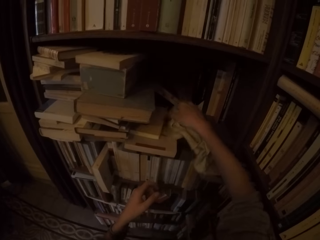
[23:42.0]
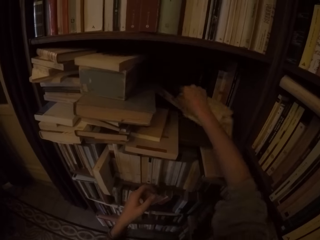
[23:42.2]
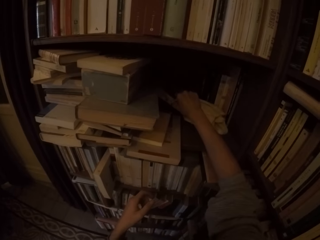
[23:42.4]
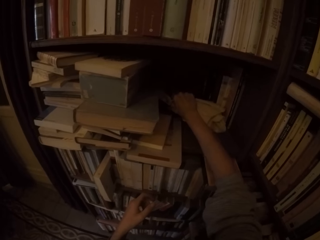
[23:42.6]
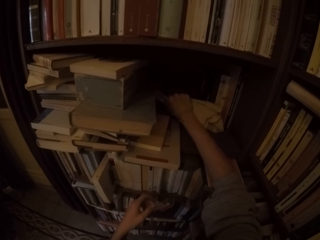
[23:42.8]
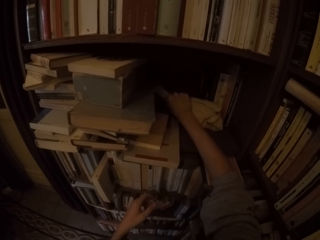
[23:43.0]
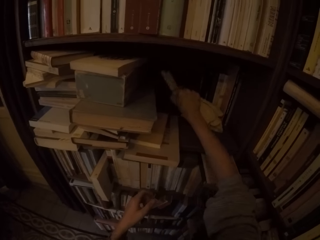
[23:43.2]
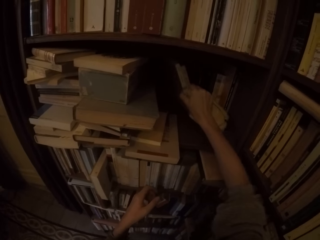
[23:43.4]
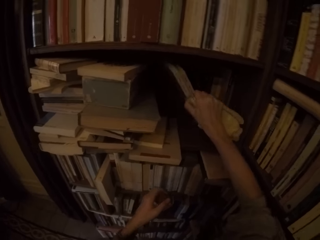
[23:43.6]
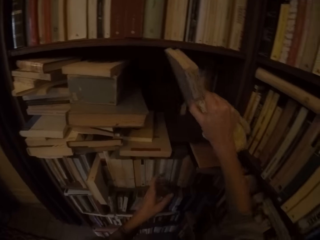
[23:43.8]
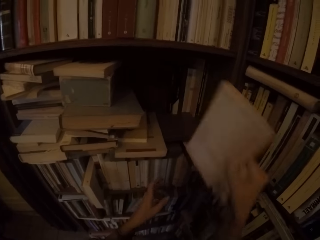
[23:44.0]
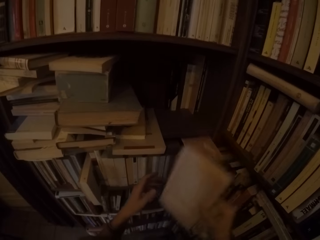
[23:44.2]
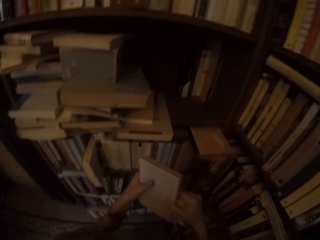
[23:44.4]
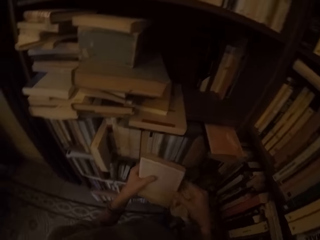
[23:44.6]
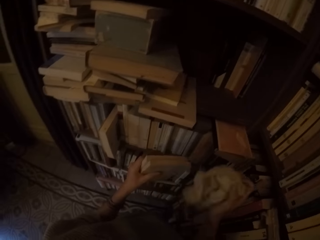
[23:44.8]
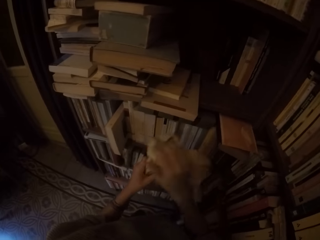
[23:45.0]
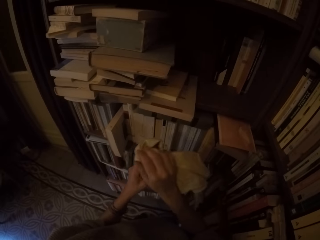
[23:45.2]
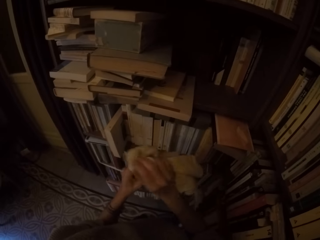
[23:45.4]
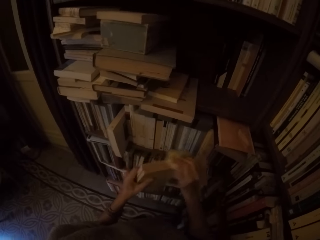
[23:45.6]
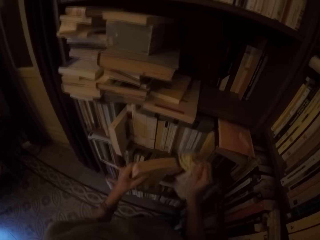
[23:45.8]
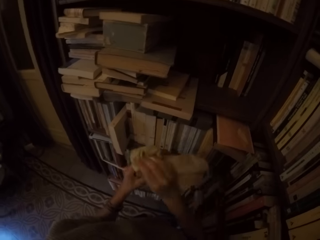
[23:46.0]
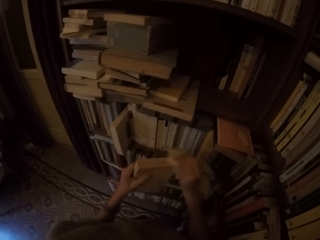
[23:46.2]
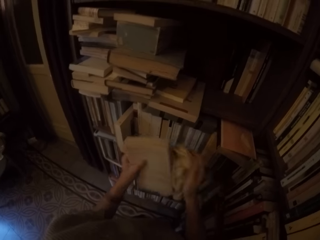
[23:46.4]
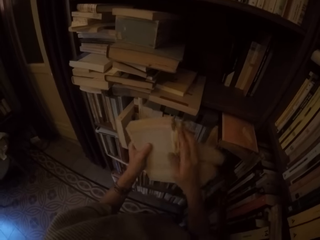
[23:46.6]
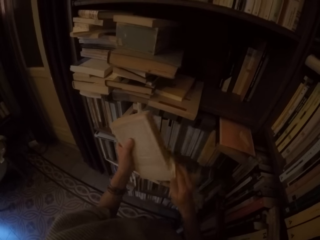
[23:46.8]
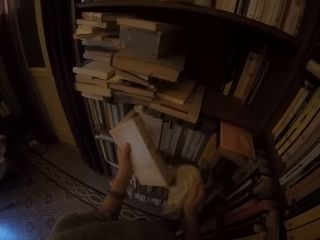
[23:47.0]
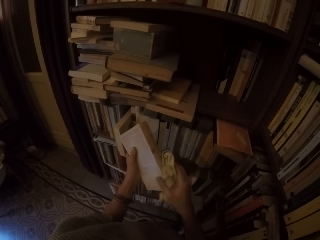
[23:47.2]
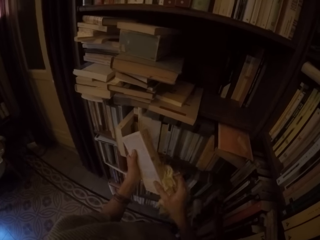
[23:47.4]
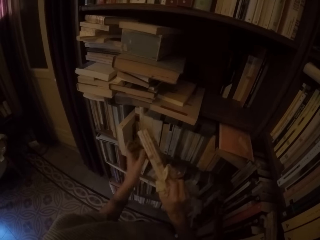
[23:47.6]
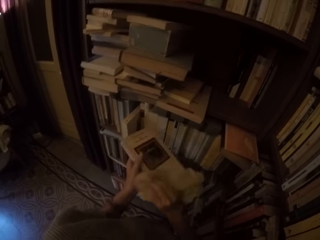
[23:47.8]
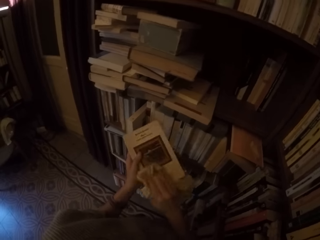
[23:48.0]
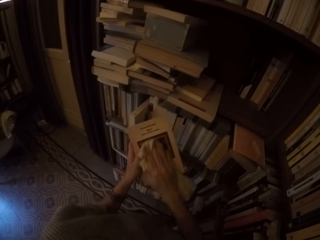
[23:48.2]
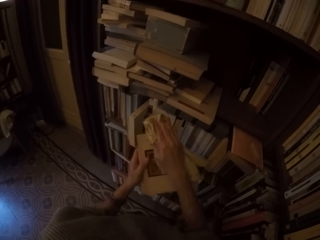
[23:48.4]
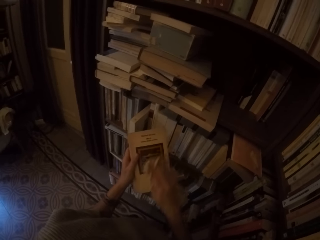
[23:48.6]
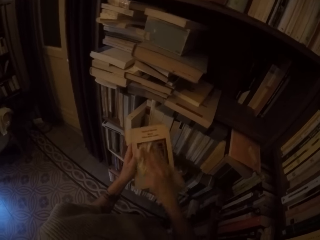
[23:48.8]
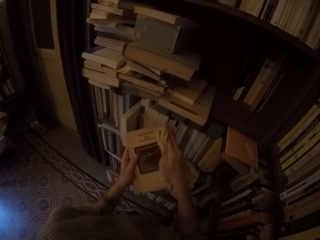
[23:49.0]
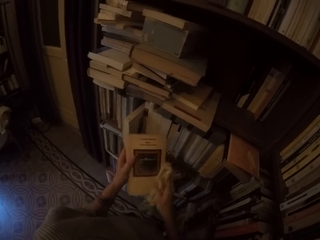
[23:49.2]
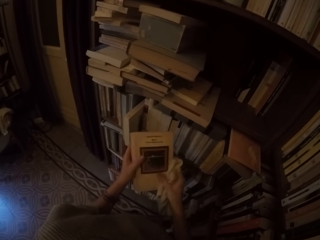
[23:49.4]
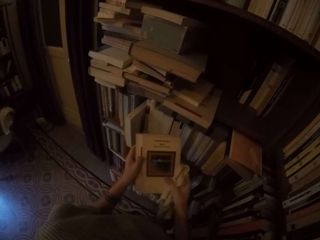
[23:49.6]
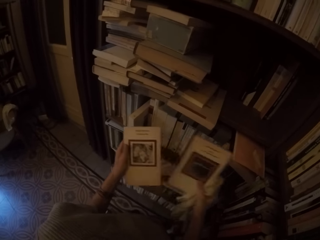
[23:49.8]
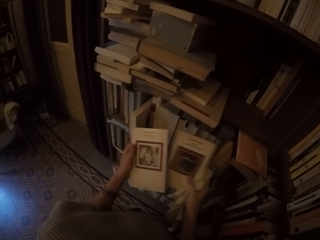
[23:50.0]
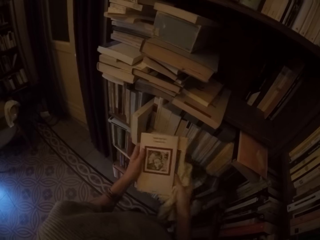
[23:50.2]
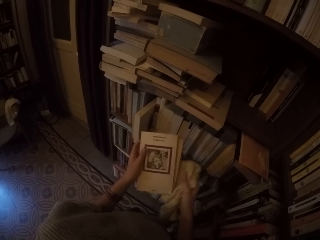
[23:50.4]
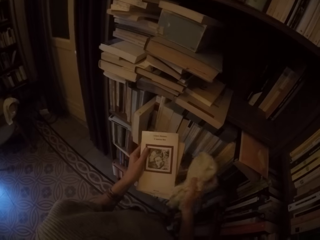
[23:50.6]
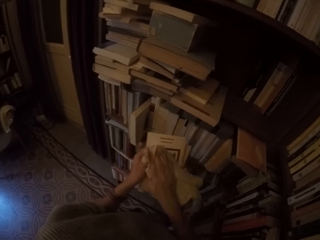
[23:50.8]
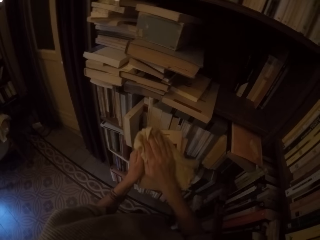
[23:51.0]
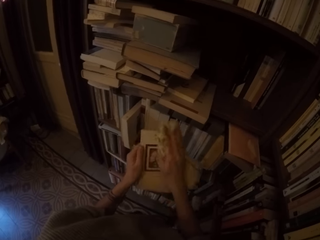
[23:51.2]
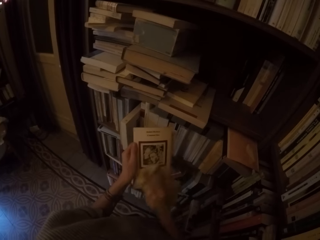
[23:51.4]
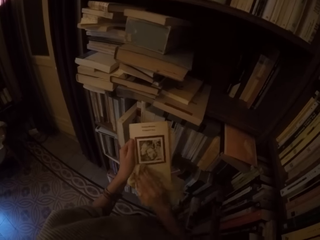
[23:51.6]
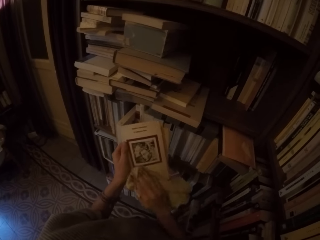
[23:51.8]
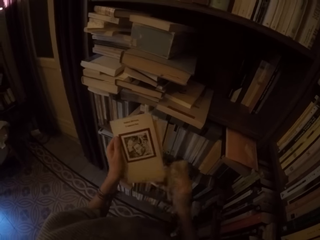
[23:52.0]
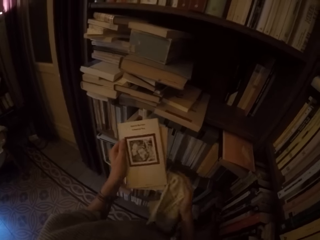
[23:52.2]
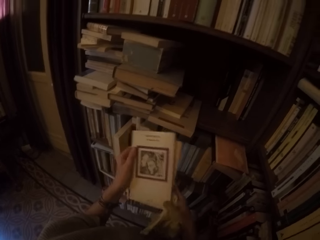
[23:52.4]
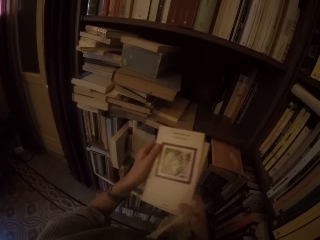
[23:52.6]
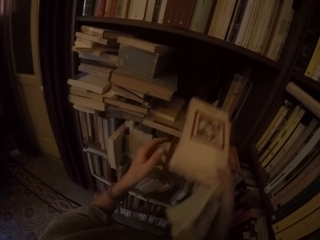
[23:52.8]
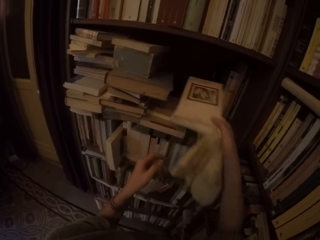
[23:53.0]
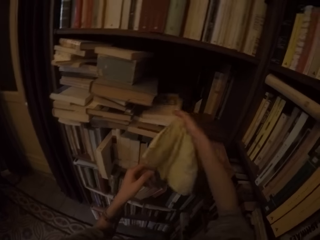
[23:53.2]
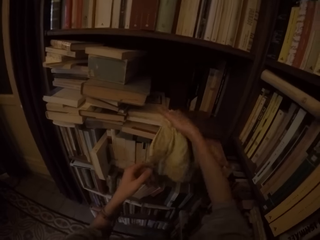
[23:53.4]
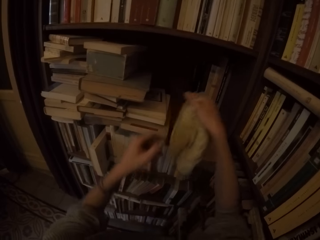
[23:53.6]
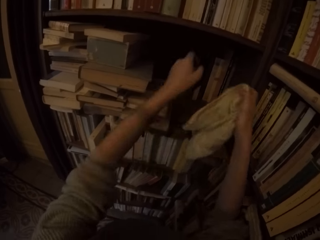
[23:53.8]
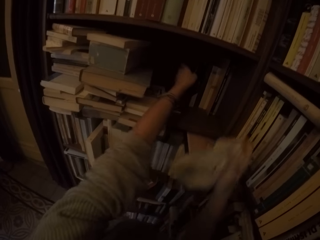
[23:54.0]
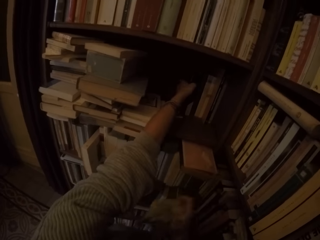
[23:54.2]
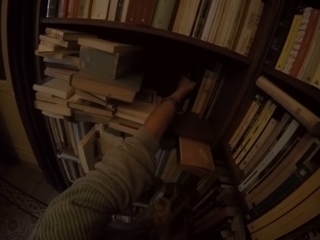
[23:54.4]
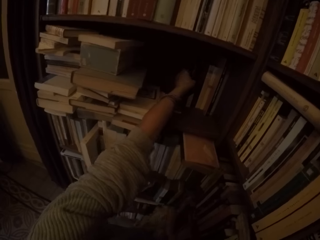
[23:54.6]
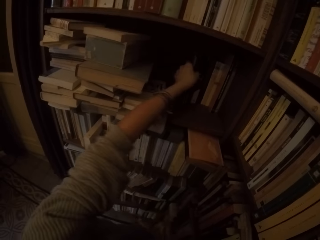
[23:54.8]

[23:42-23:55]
The camera wearer puts the book on the shelf with his right hand. He picks two books from the shelf with his right hand. He passes the books to his left hand. He wipes the books with the towel in his right hand. He puts the books on the shelf with his right hand.

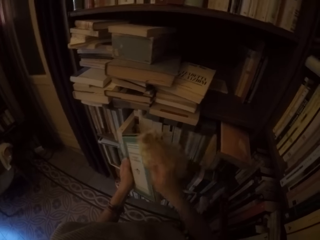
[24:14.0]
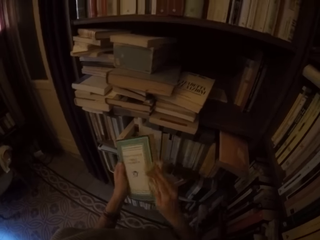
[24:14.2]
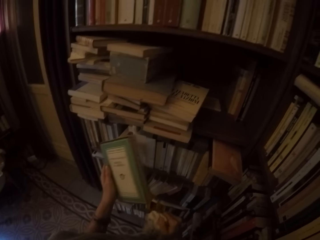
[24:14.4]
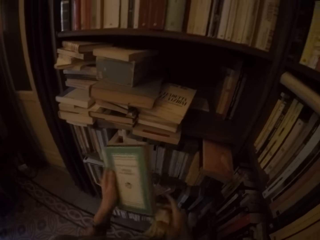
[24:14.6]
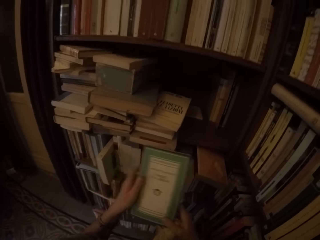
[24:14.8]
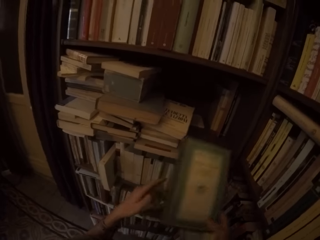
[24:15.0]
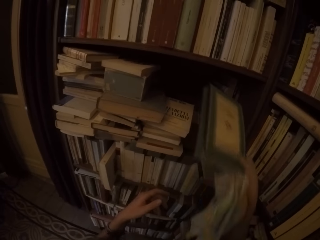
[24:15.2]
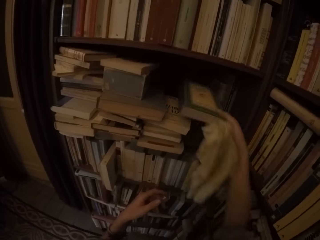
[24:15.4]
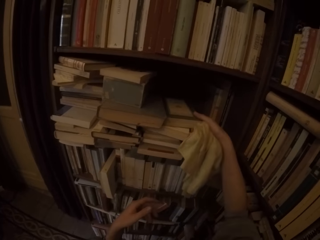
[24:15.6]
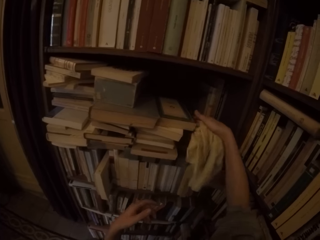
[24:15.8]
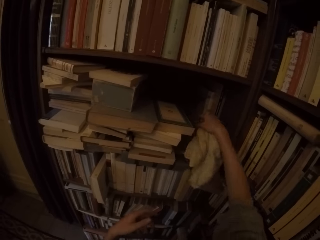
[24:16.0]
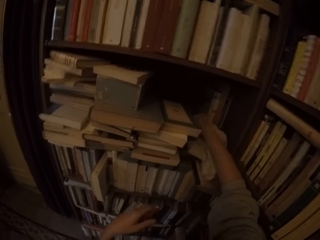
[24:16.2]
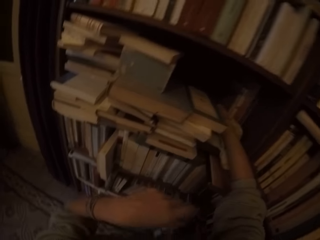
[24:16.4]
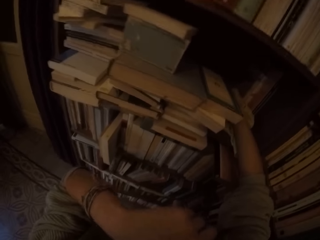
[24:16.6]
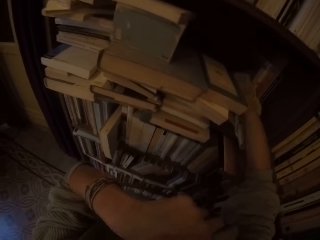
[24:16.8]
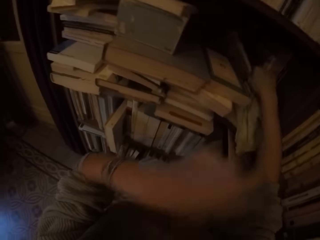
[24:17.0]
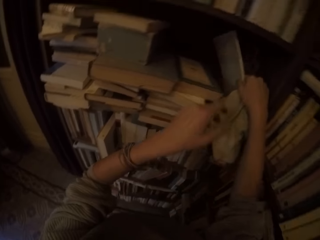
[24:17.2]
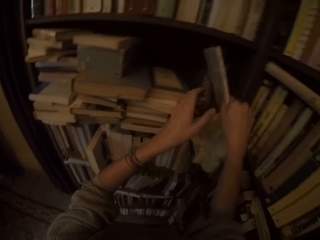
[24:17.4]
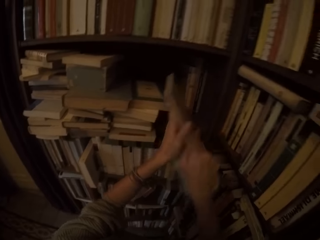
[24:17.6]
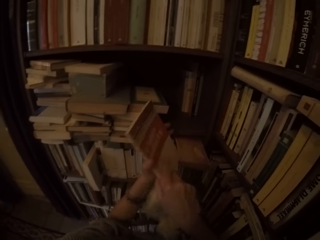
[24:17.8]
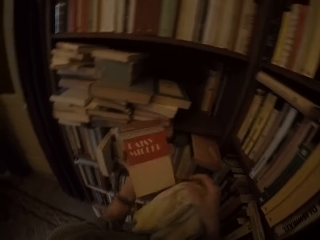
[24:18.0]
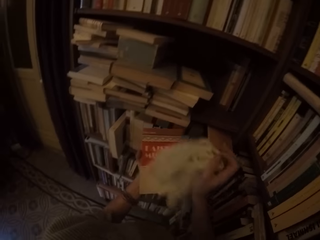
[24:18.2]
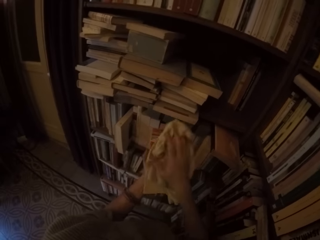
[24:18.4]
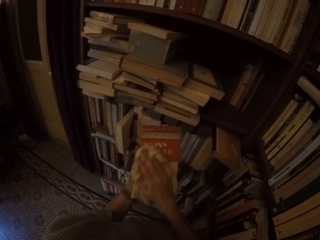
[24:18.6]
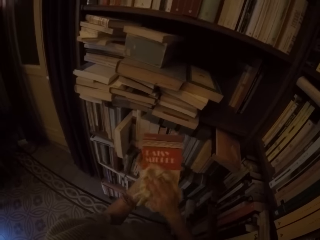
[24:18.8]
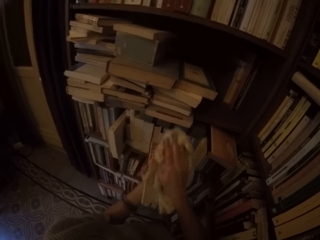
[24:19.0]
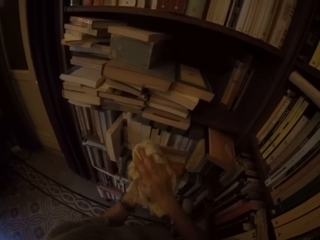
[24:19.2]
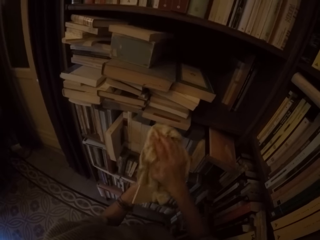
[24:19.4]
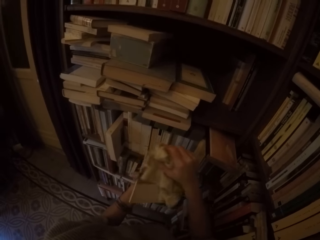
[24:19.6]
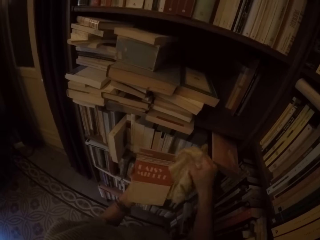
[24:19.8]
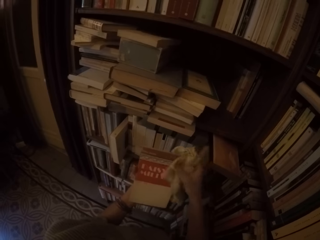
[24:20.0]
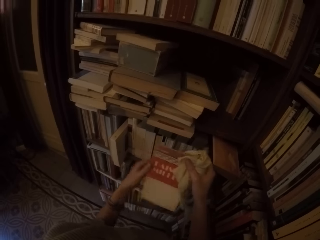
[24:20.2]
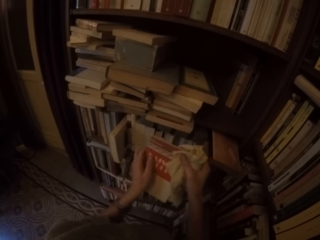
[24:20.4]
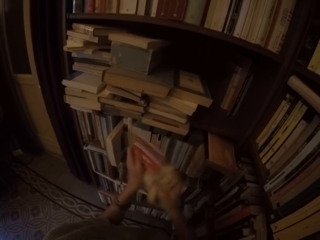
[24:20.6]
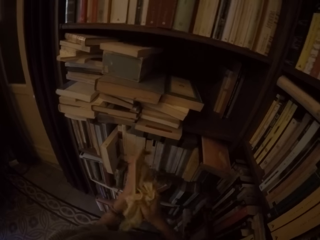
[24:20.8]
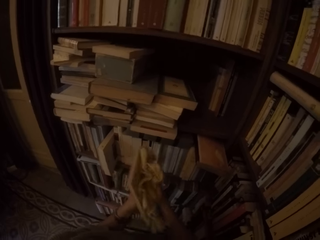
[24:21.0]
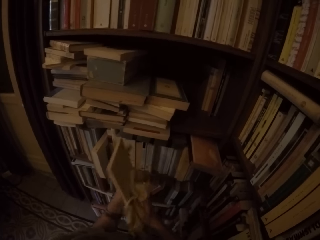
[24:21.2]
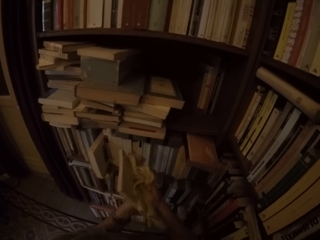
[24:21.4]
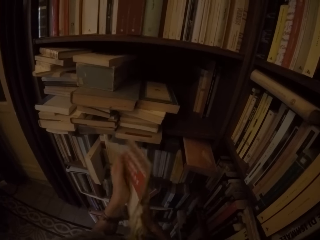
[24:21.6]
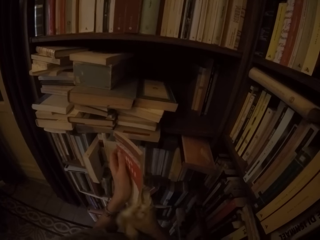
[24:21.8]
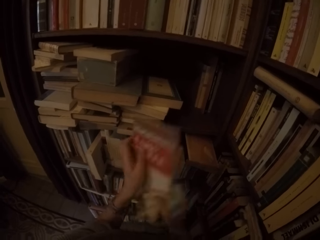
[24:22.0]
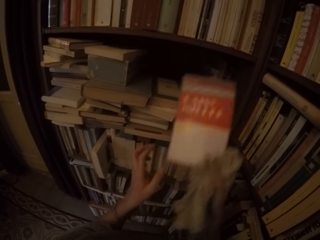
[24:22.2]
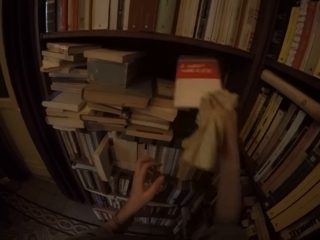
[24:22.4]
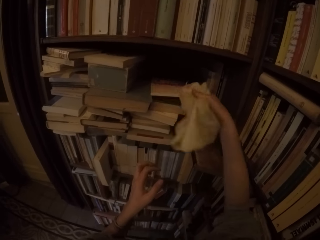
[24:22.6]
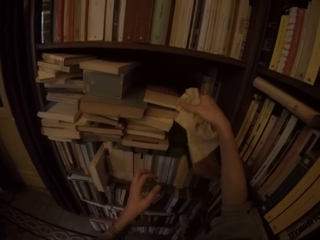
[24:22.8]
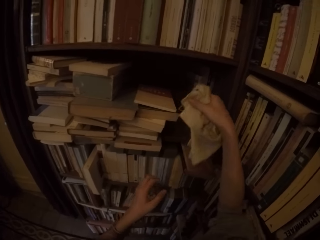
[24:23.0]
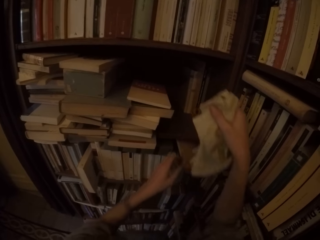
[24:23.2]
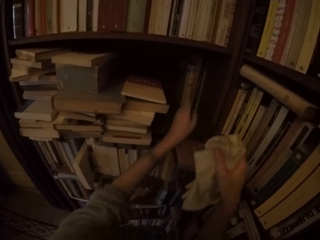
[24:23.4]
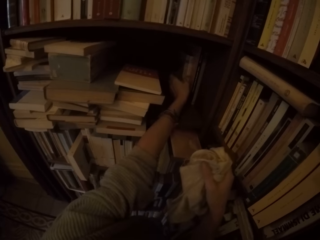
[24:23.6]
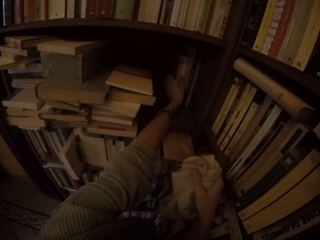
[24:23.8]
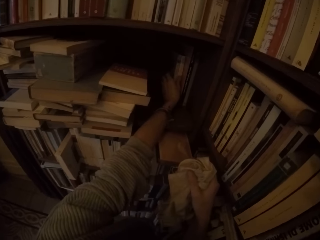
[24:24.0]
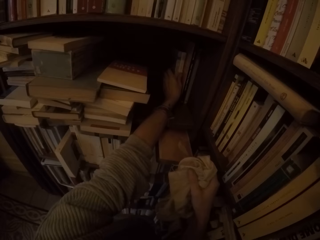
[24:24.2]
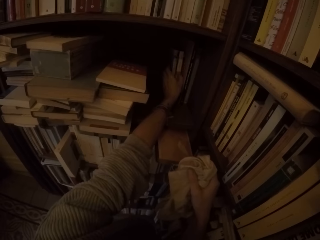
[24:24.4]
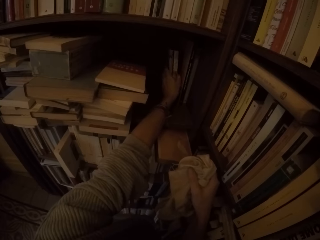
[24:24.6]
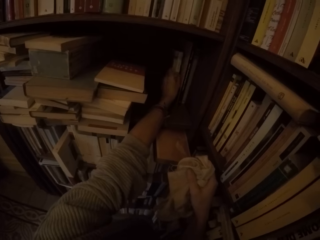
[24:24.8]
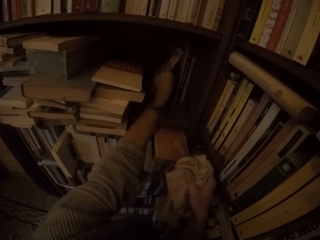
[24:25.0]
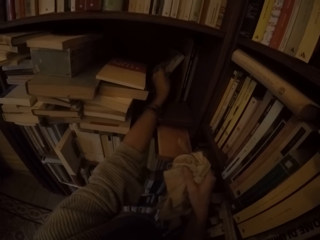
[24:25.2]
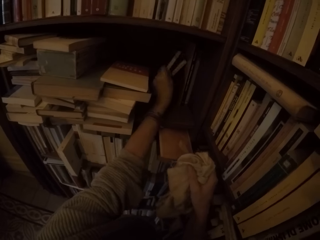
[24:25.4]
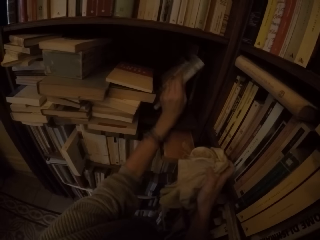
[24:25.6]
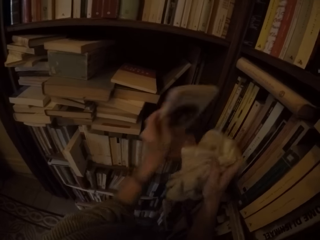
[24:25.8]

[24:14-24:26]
The camera wearer puts the book on the shelf with his right hand. He picks another book from the shelf with his right hand. He passes the book to his left hand. He wipes the book with the towel in his right hand. He puts the book on the shelf with his right hand. He picks another book from the shelf with his left hand.
